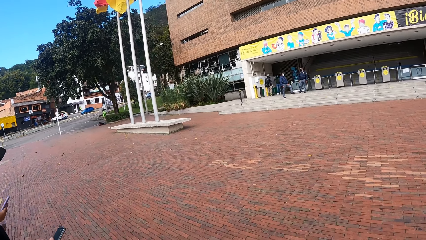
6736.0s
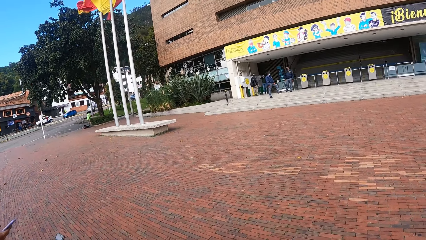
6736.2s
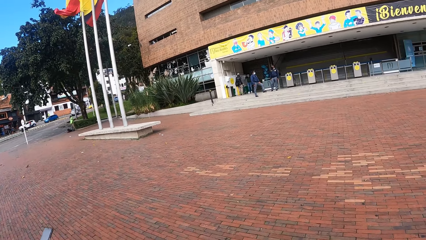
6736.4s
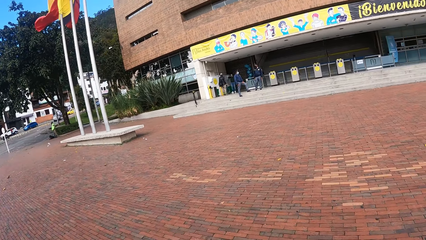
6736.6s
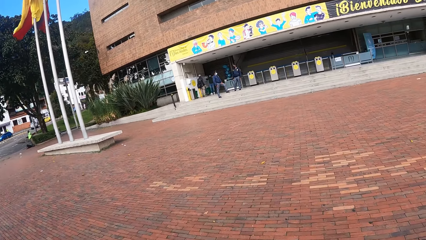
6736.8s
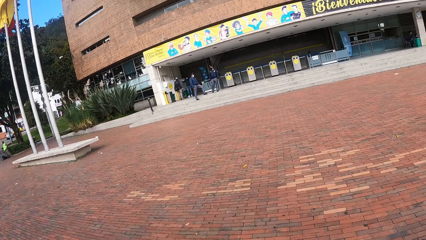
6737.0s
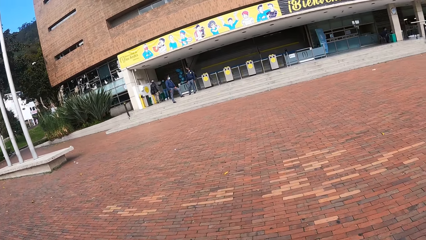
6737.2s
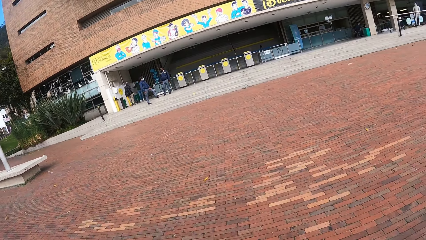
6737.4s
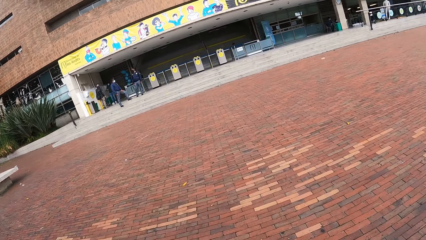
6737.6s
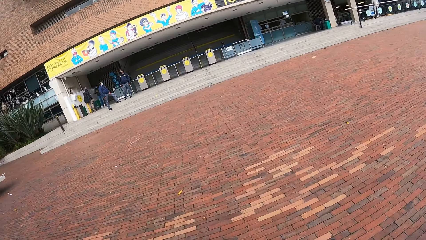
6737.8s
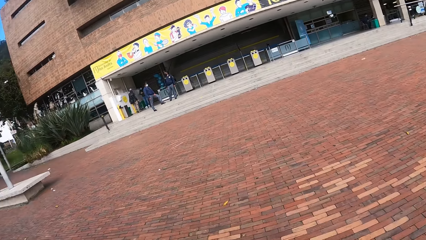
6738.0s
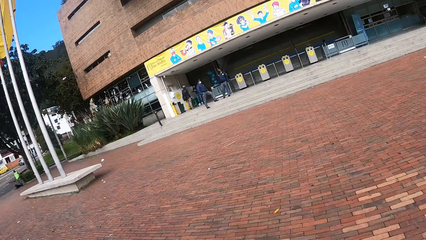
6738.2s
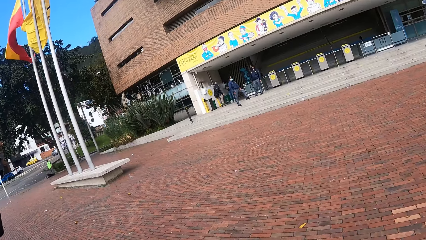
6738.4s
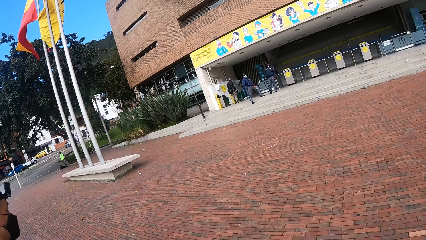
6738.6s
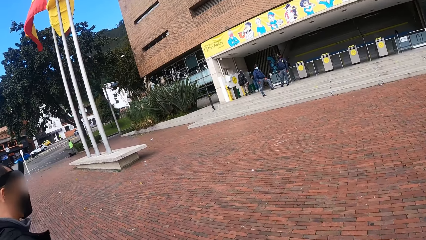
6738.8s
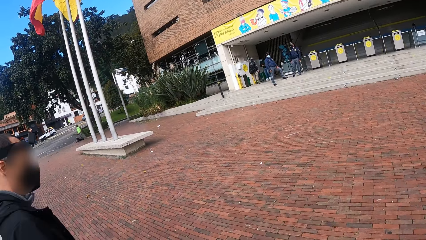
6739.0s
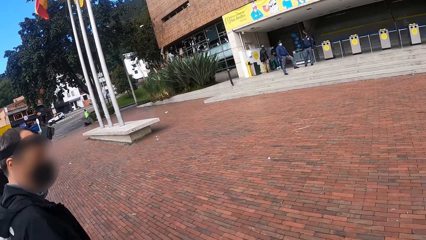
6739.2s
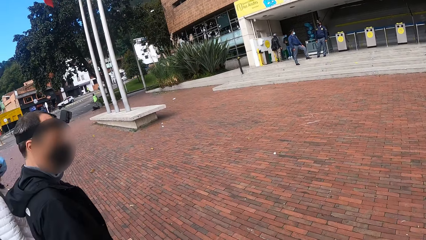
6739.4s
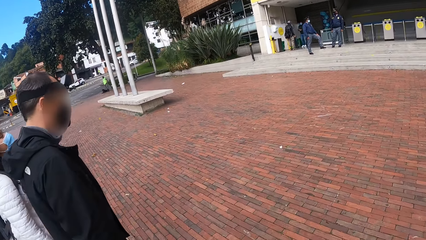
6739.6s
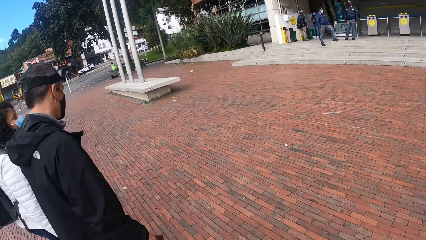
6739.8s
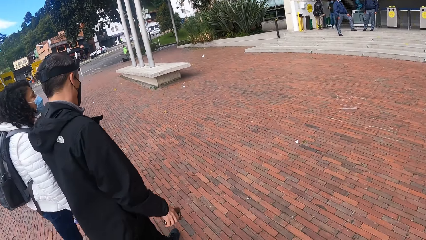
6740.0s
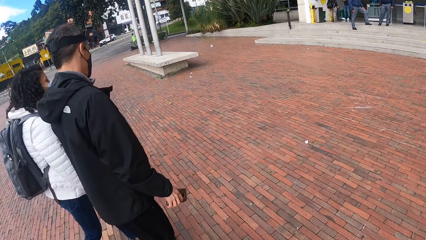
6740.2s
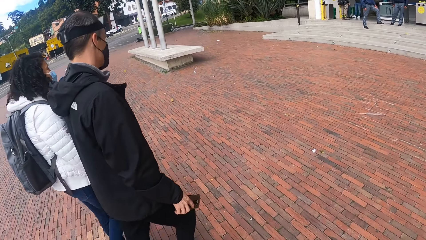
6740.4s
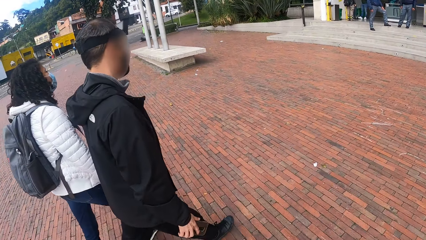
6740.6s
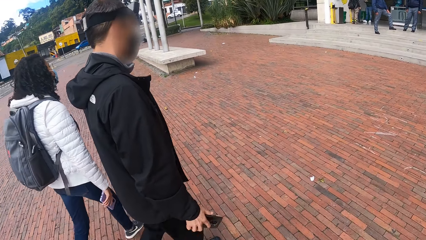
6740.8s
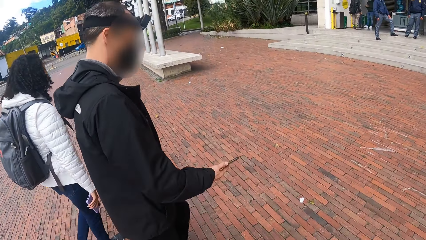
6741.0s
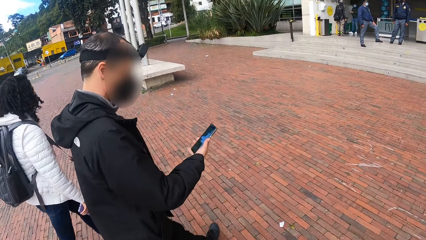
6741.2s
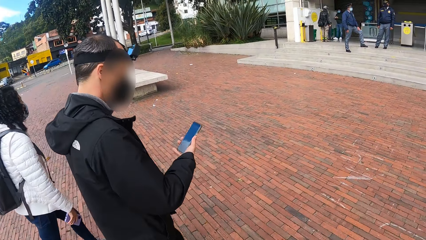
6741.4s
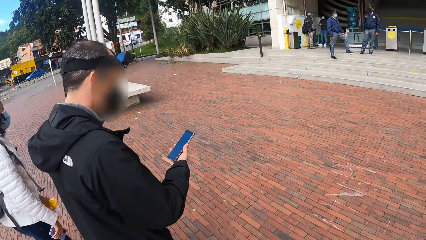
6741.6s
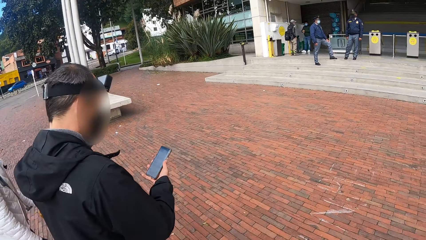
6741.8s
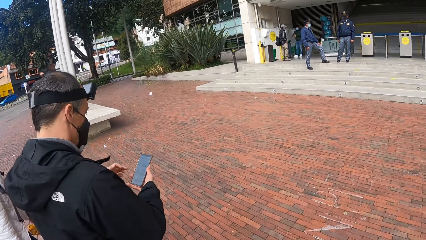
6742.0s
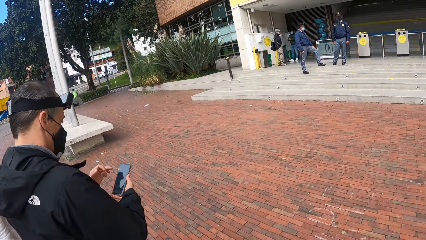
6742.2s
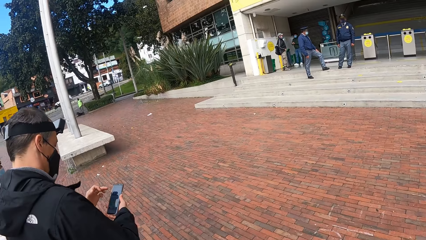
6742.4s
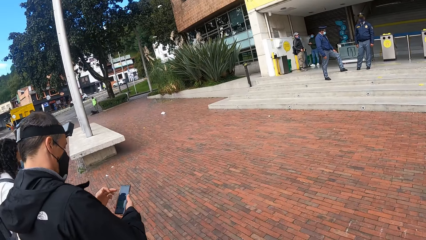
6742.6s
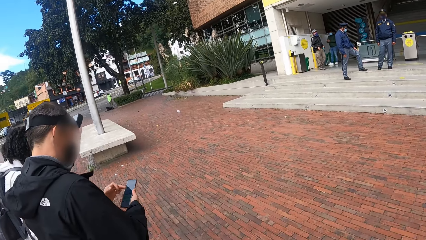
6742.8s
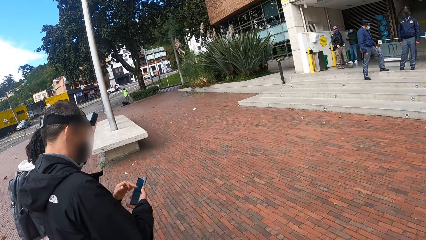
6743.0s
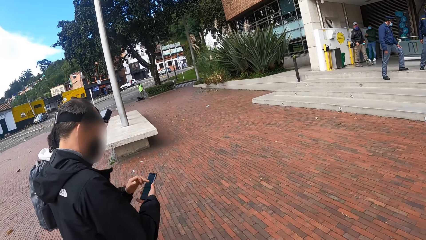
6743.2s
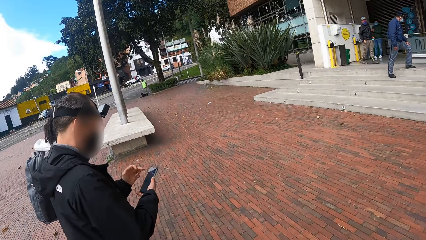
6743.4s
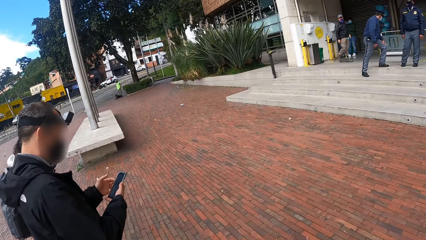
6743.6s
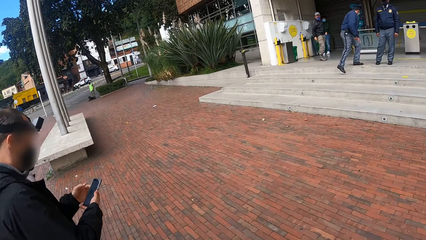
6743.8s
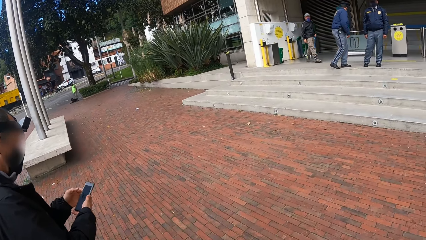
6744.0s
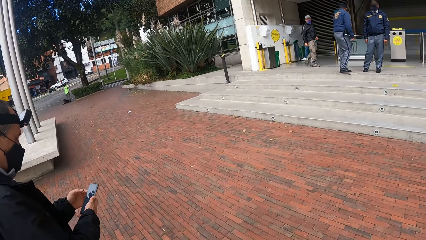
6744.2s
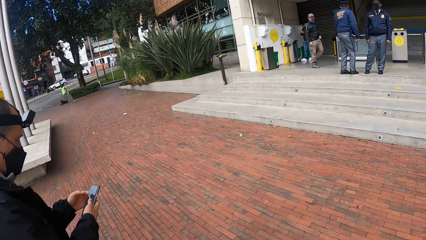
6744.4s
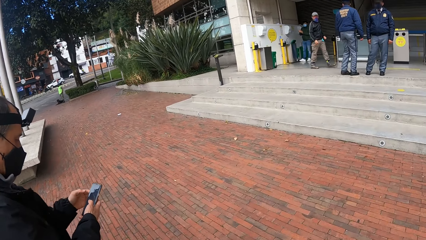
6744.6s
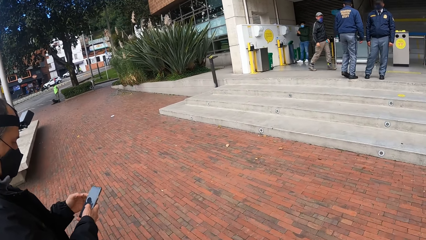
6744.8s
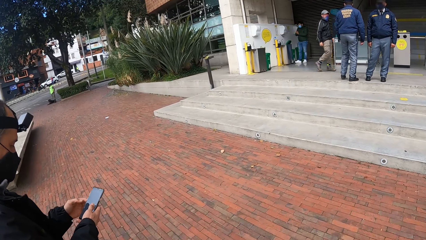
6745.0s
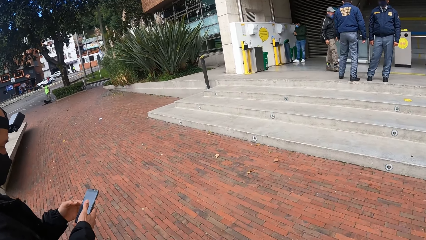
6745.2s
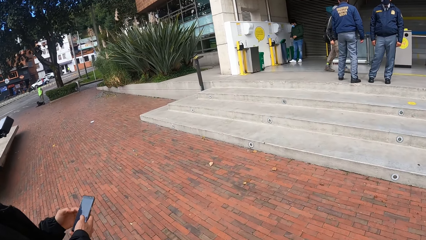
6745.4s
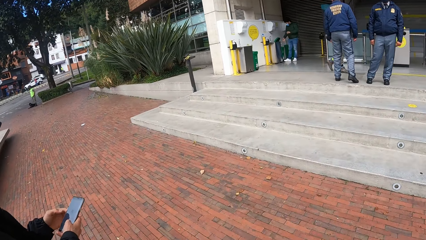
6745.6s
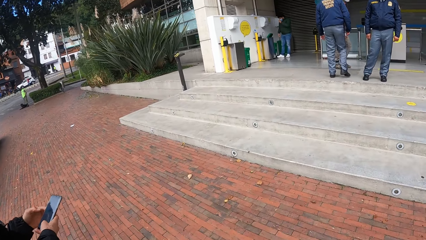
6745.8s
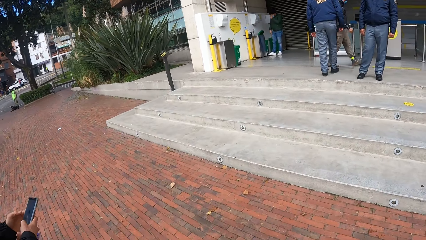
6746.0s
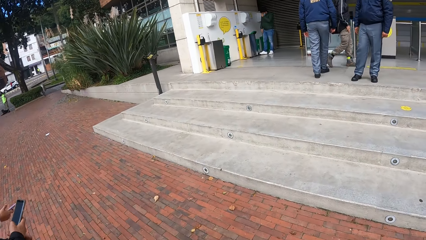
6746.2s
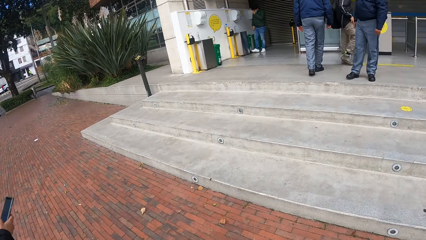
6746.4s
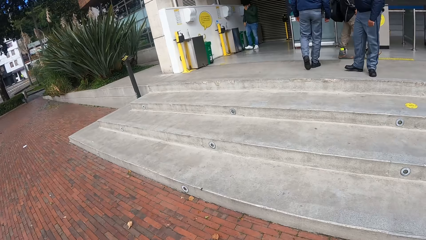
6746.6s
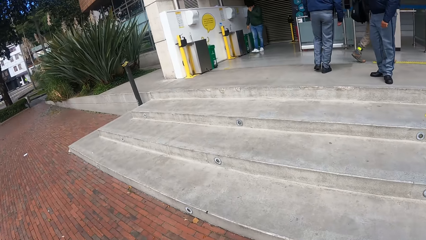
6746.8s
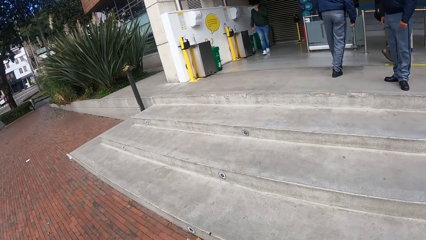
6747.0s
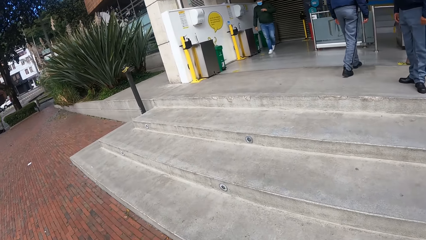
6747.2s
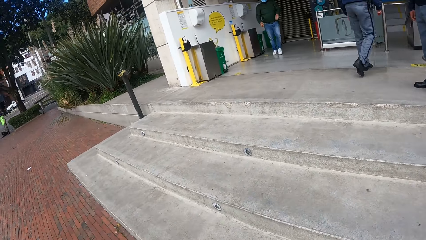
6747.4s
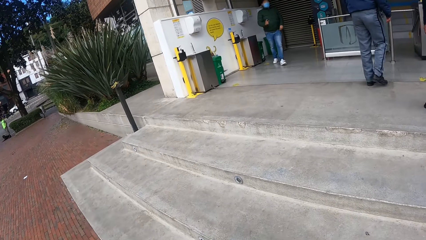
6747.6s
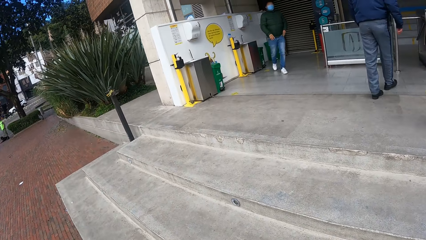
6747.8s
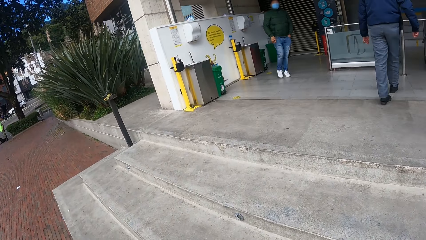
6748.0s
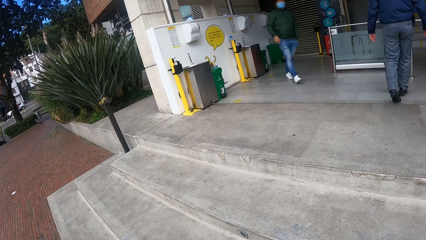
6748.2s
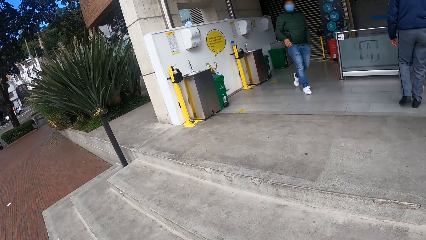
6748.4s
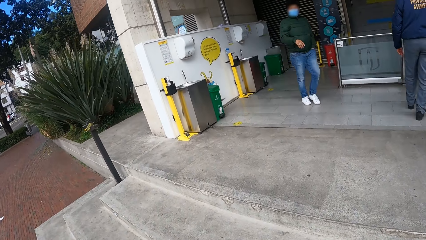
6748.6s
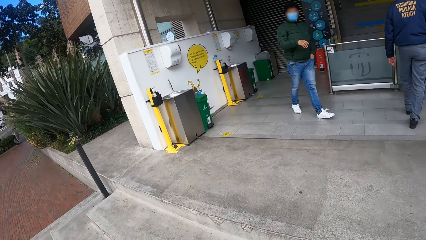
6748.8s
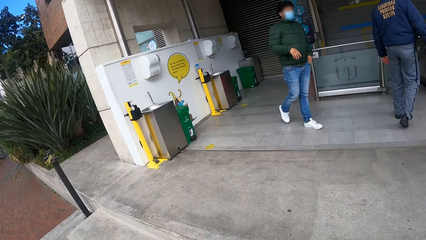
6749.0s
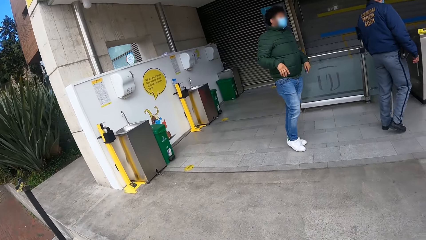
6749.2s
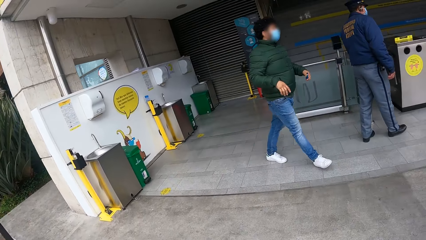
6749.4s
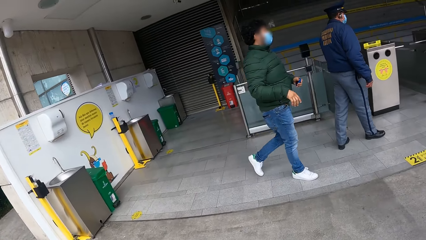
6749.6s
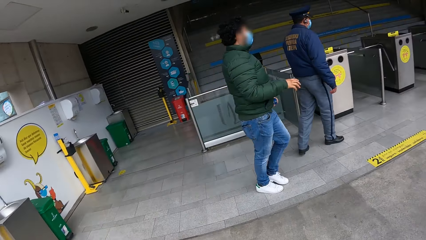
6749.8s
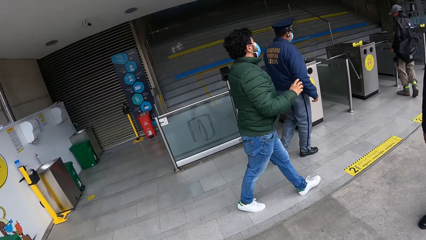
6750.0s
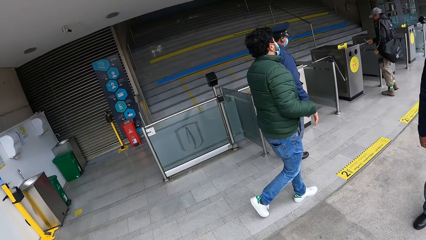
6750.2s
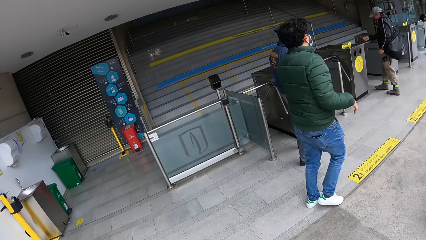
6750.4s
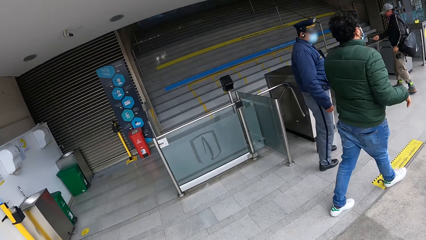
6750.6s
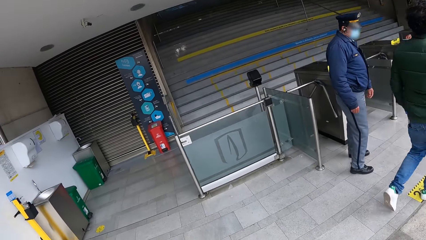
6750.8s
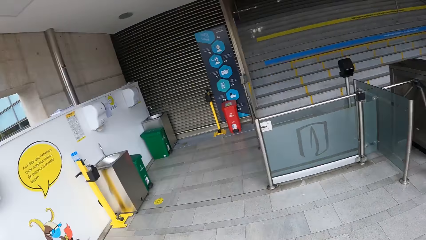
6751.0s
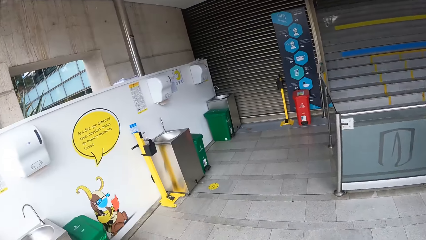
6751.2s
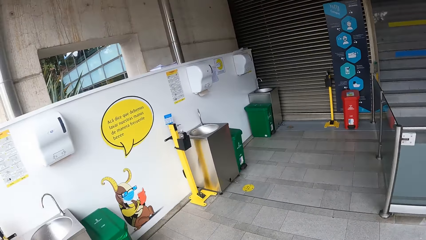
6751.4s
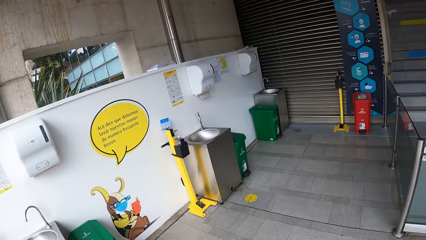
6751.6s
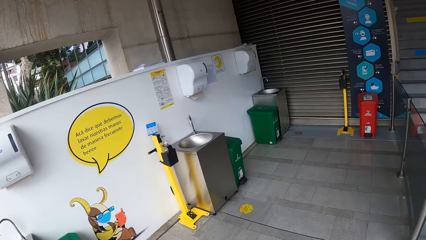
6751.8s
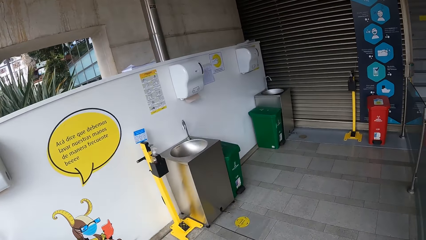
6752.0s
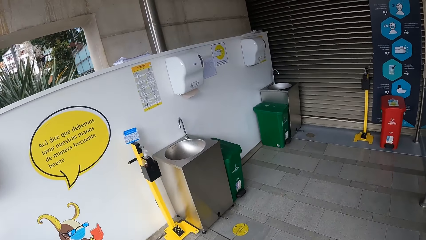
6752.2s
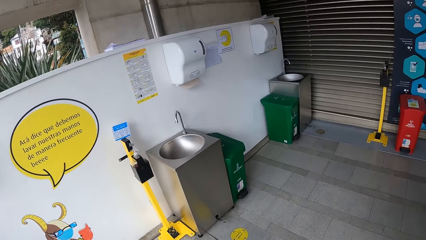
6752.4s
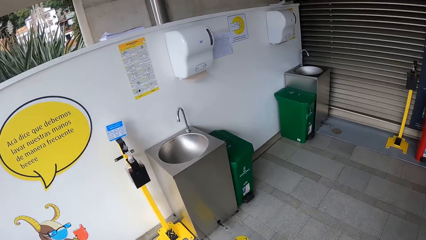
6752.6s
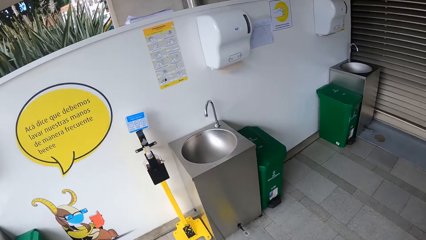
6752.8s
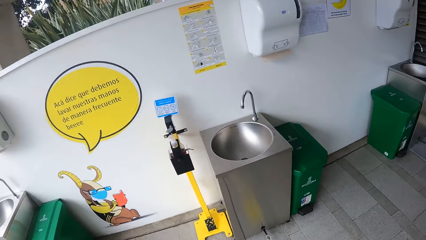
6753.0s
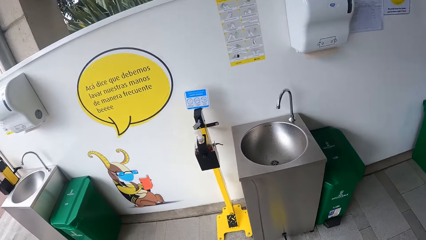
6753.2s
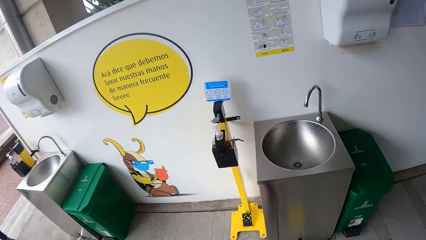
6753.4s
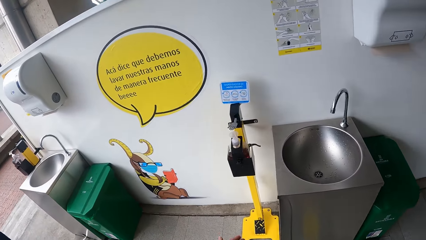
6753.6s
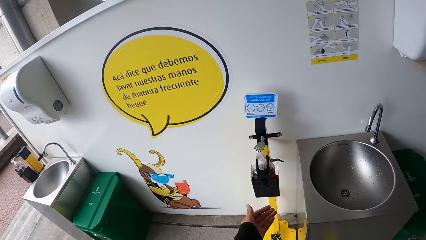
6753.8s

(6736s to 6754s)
The camera wearer looks around. The man looks at his cellphone and scrolls his cellphone. The camera wearer walks up the stairs. The woman walks upstairs. The man walks upstairs. The camera wearer looks around. They walk towards a wash hand basin.
